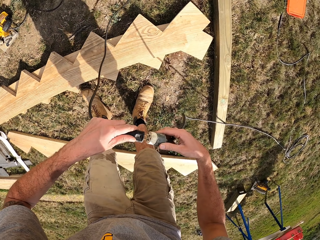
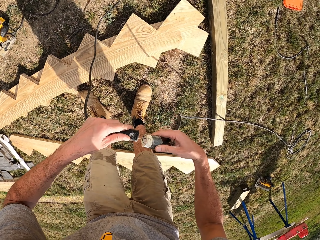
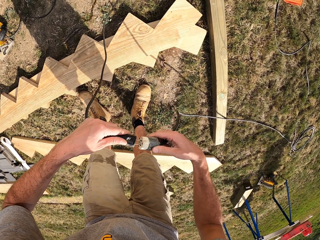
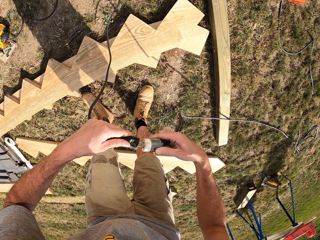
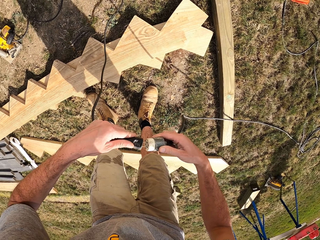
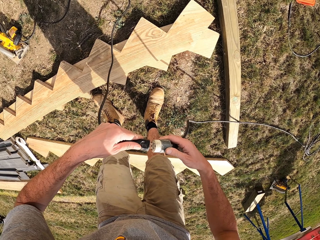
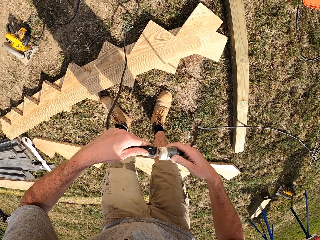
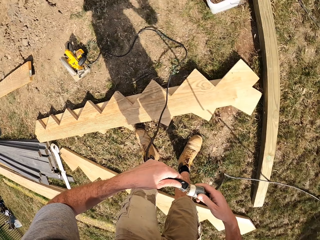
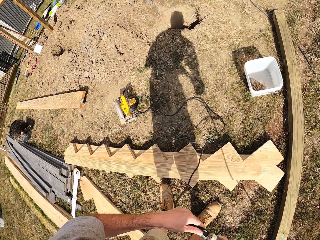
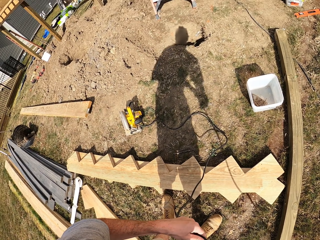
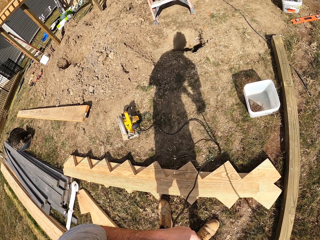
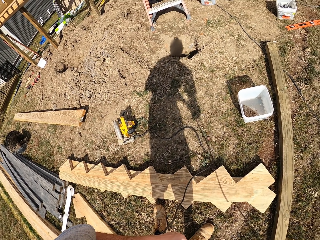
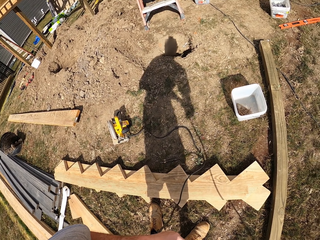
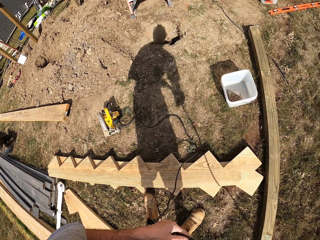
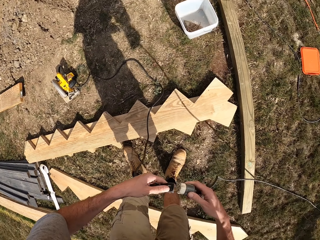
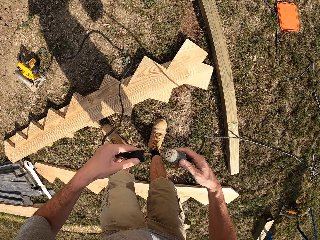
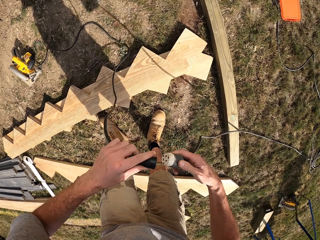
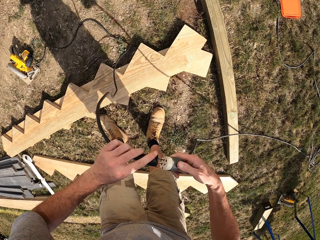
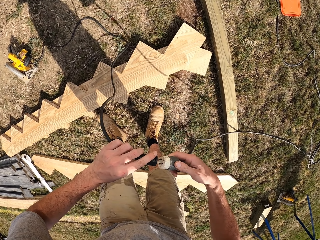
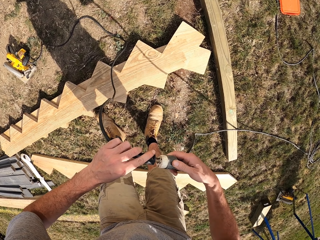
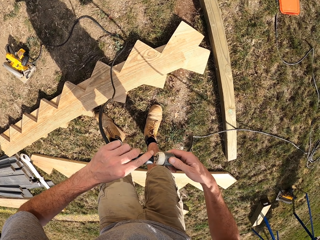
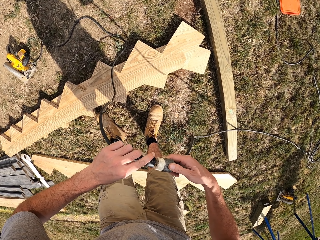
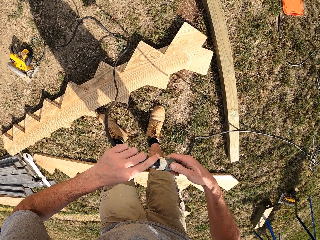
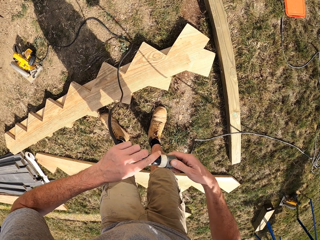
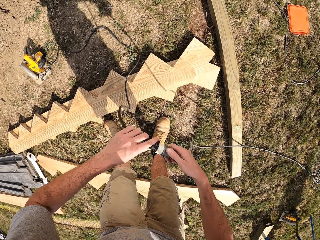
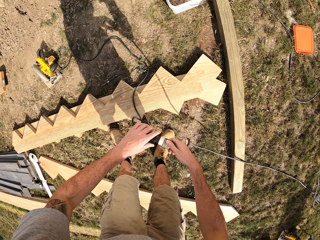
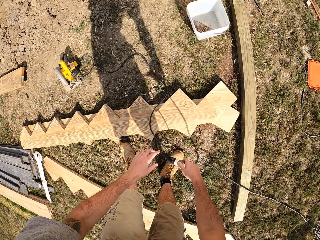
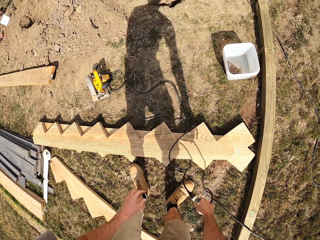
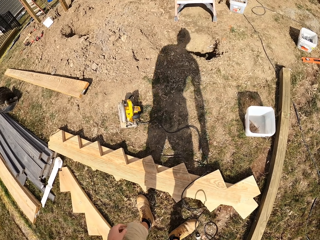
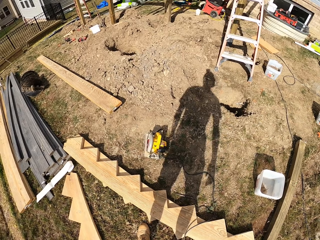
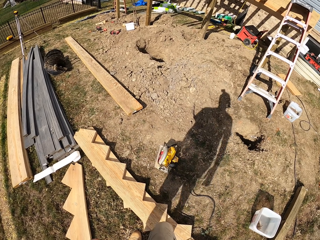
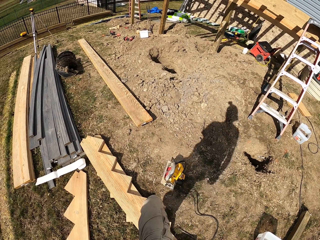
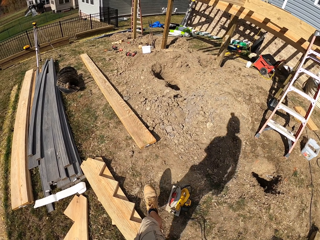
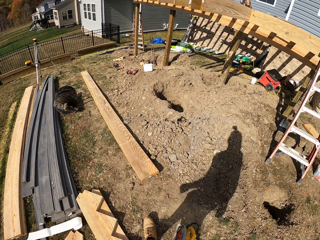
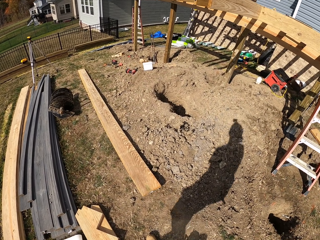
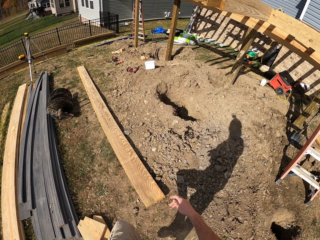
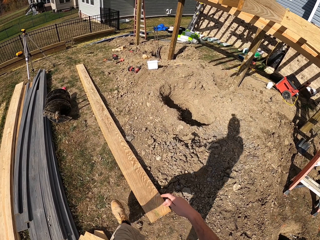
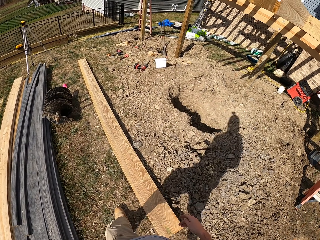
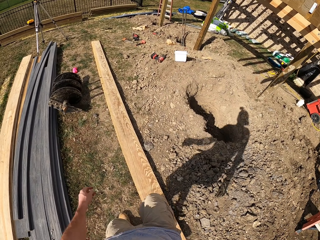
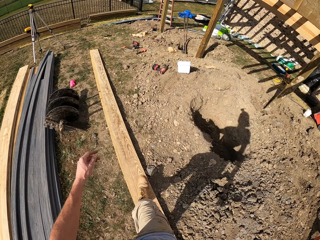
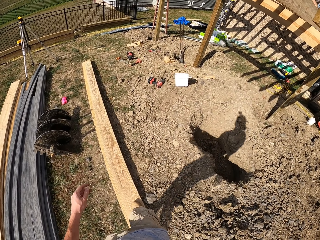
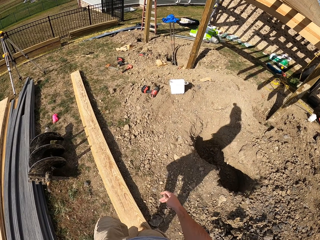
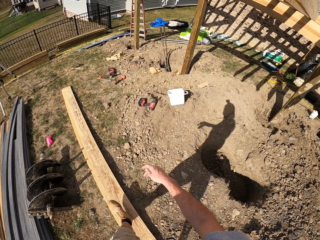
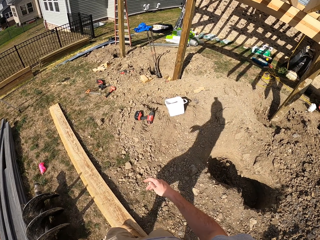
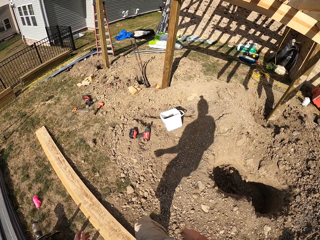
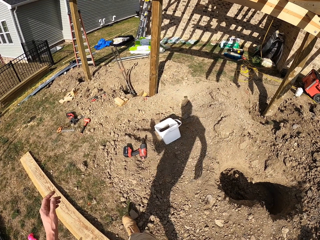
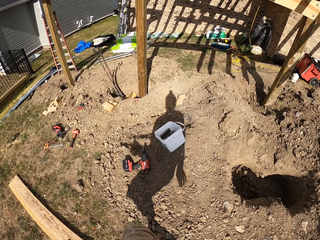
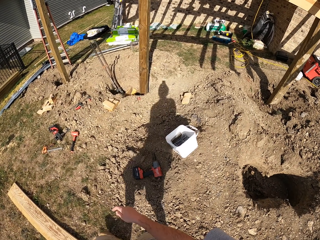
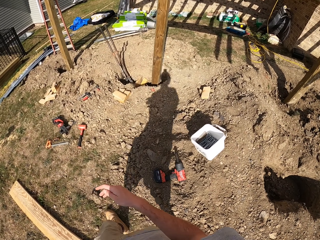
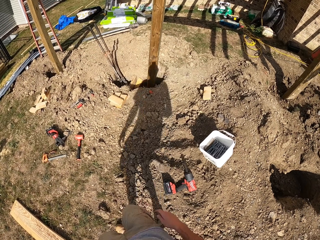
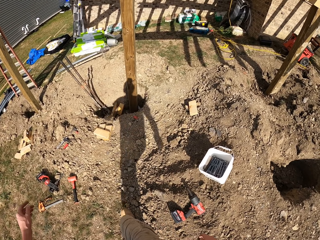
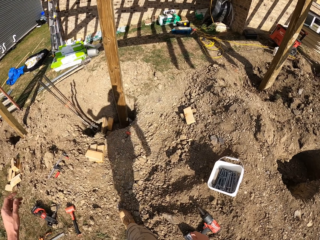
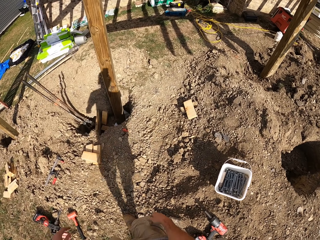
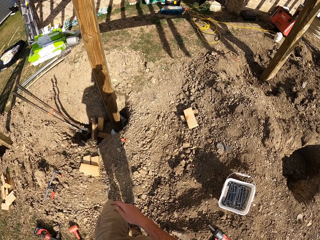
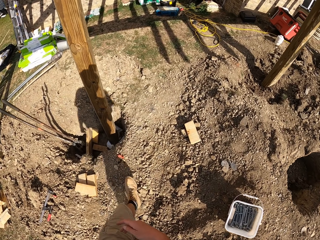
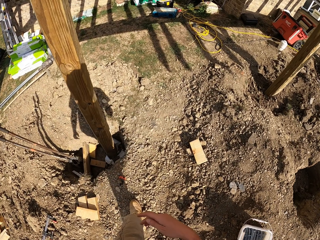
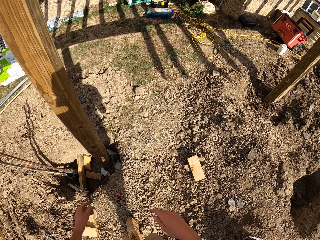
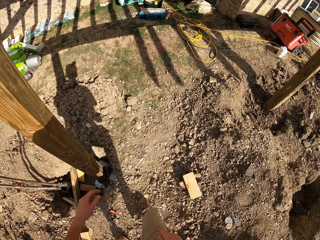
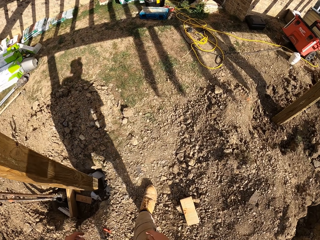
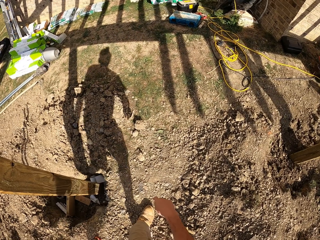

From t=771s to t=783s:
The camera wearer sockets the two ends of the cable together. They stare at the wood cutting machine. They join the cable. They drop the cable on the ground. They walk in the compound.

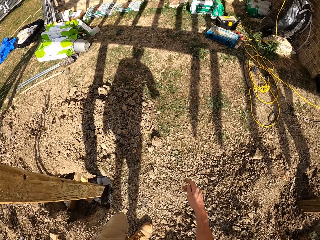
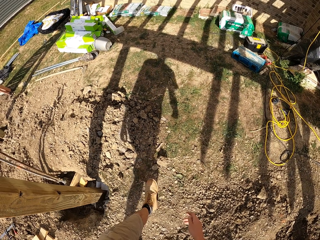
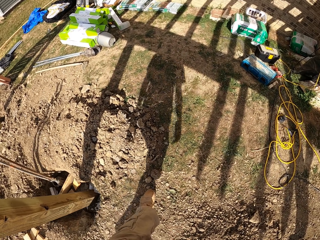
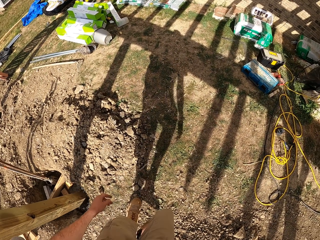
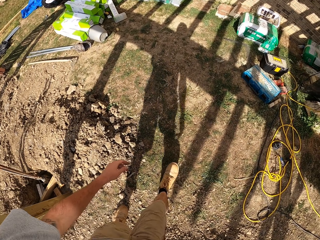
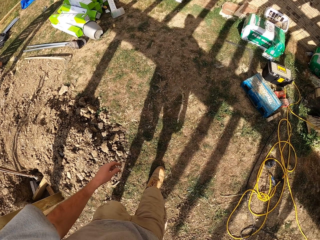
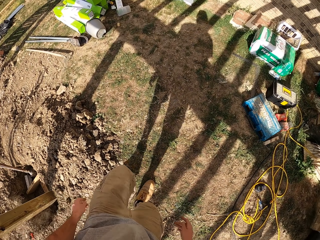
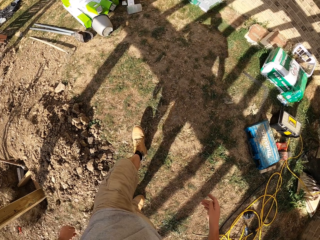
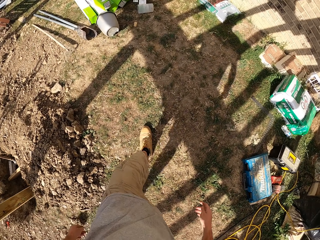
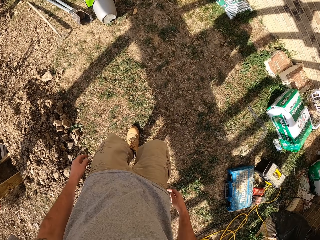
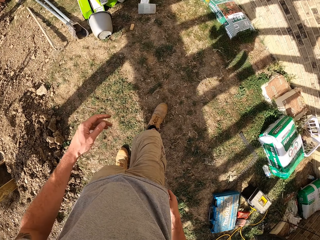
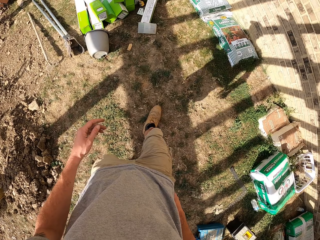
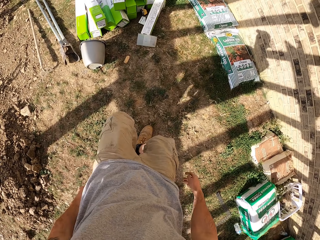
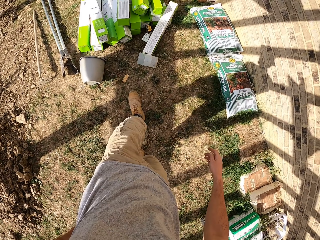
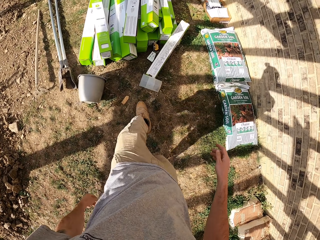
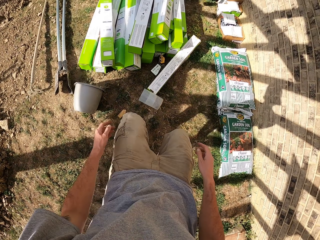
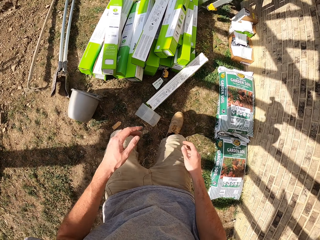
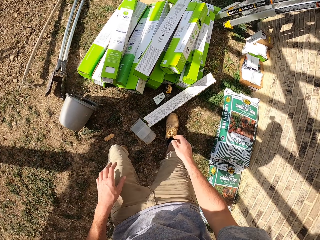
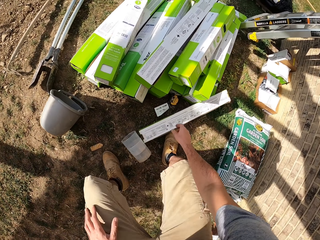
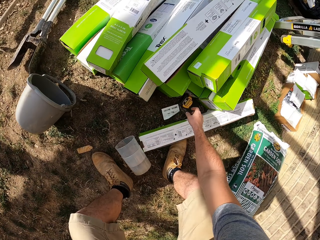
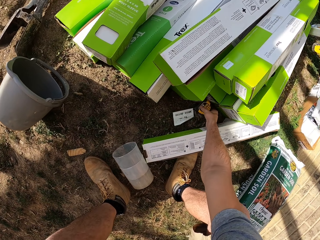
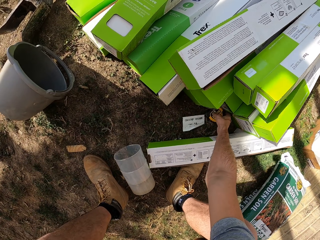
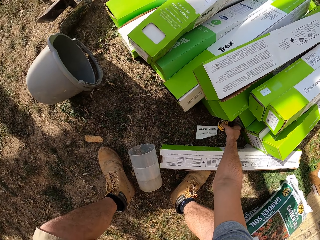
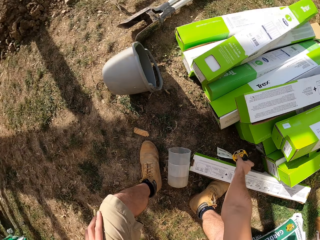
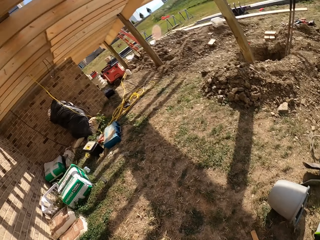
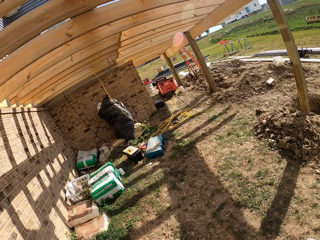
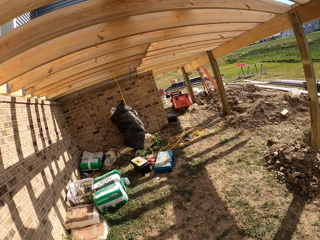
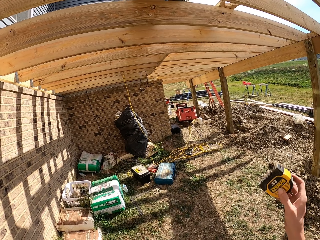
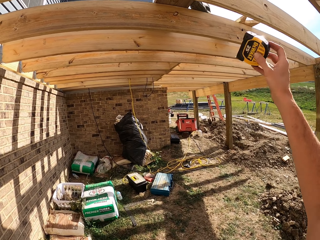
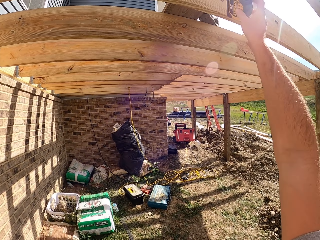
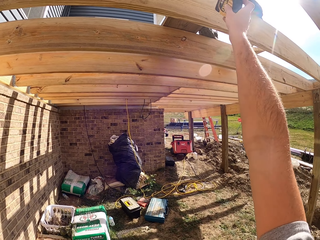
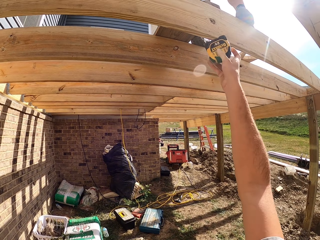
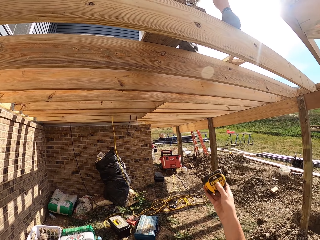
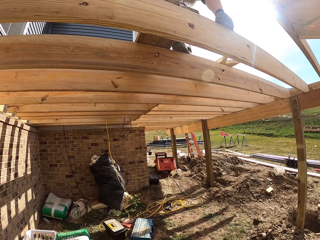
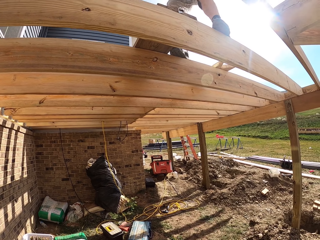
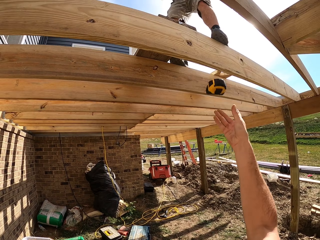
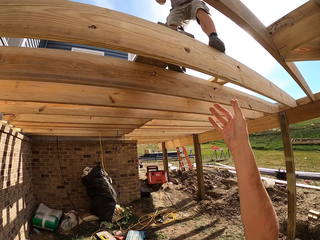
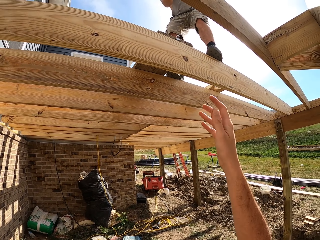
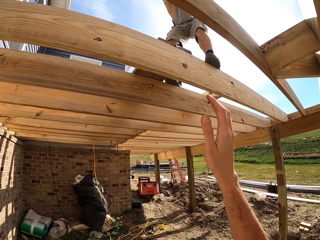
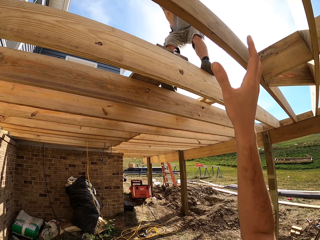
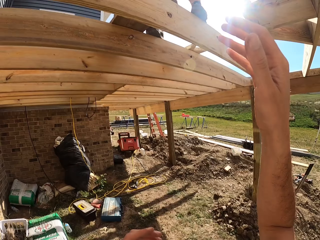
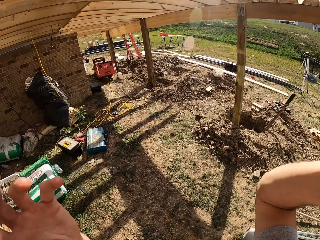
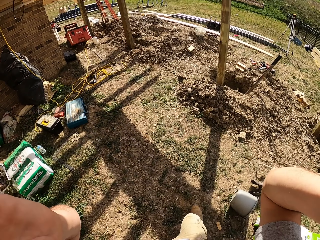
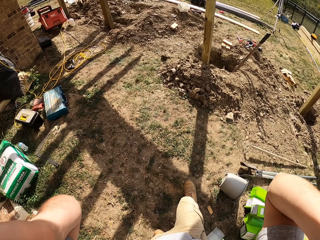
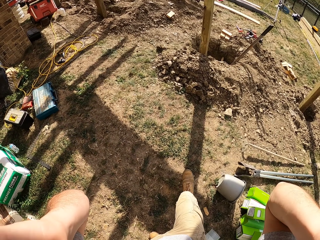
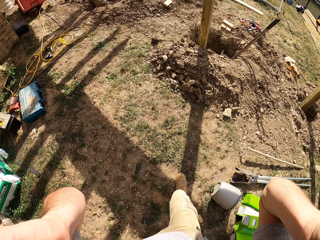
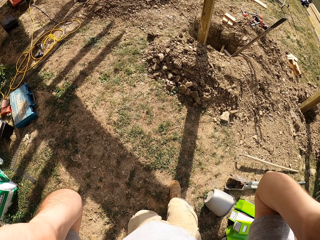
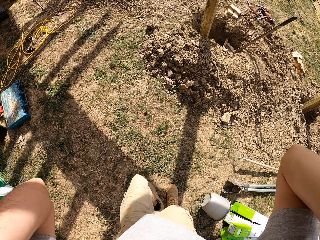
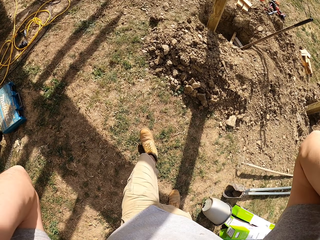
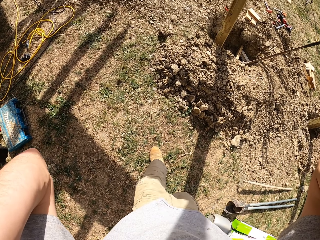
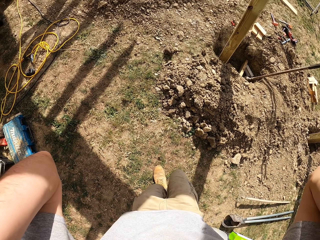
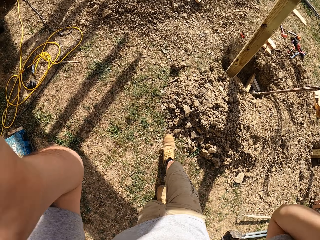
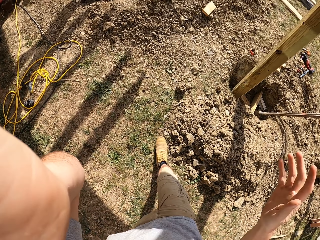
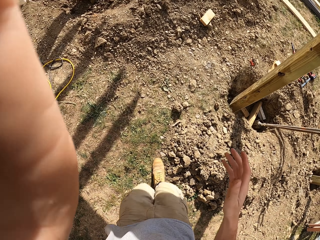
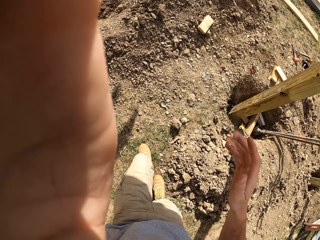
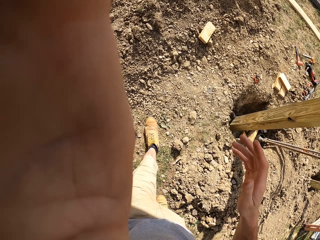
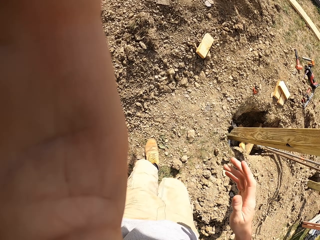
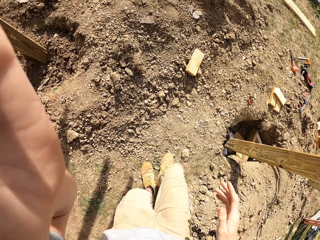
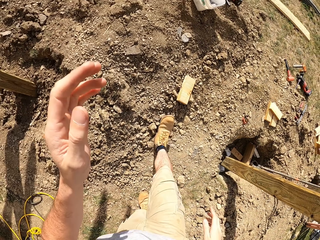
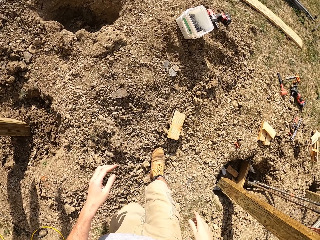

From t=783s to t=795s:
The camera wearer picks up a tape measure or measuring tape with the right hand. They throw the measuring tape to a man. The man holds the tape measure. The camera wearer touches something.
